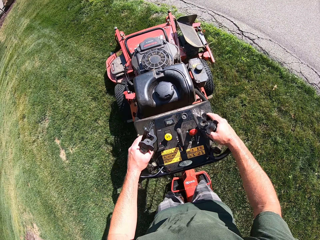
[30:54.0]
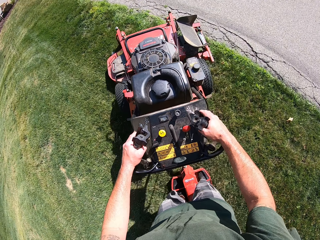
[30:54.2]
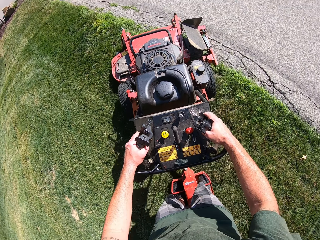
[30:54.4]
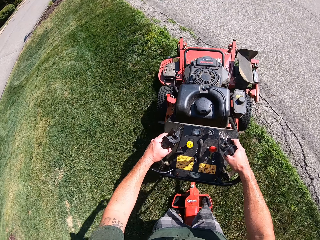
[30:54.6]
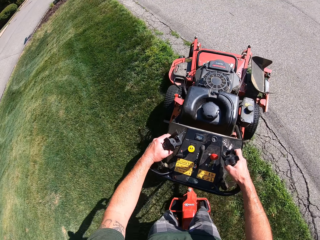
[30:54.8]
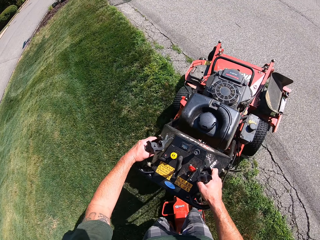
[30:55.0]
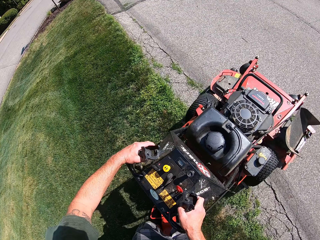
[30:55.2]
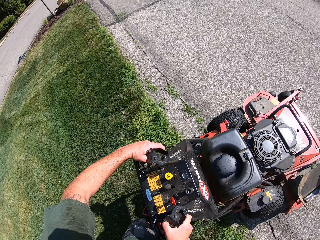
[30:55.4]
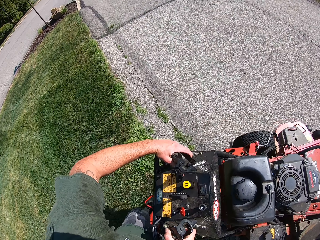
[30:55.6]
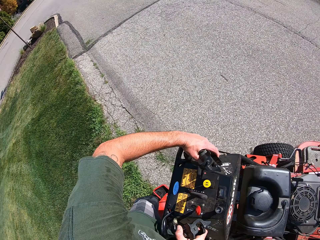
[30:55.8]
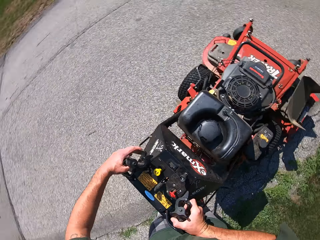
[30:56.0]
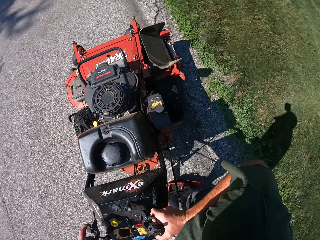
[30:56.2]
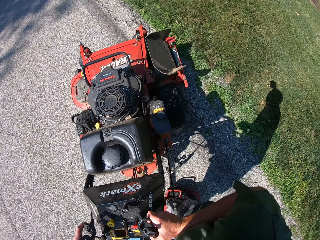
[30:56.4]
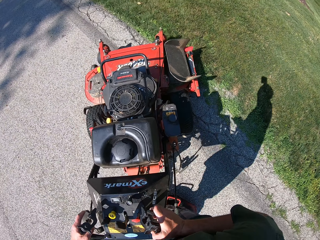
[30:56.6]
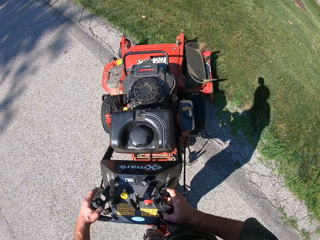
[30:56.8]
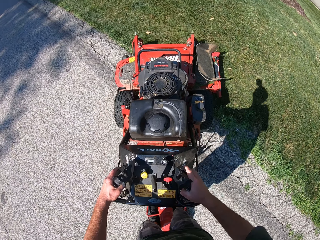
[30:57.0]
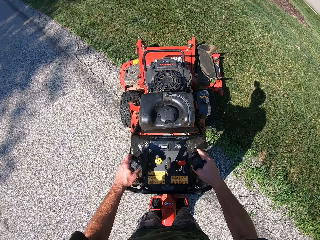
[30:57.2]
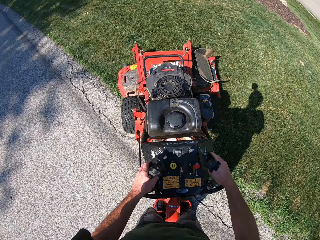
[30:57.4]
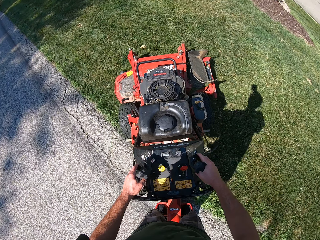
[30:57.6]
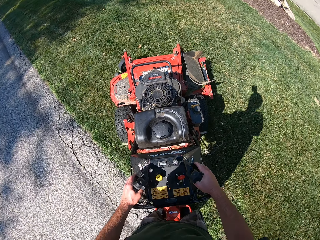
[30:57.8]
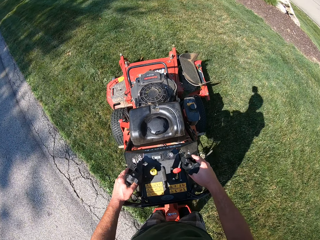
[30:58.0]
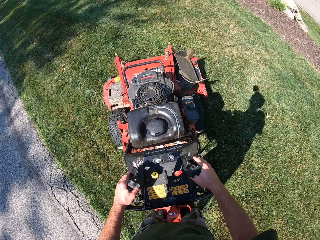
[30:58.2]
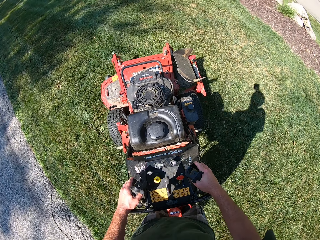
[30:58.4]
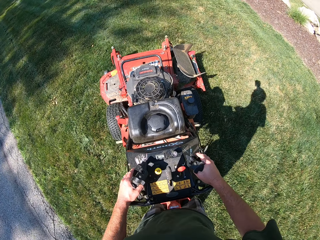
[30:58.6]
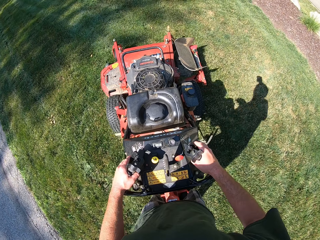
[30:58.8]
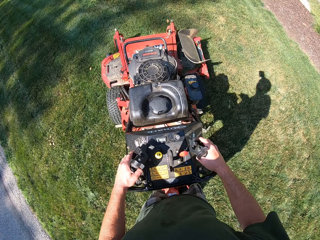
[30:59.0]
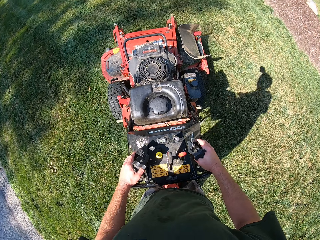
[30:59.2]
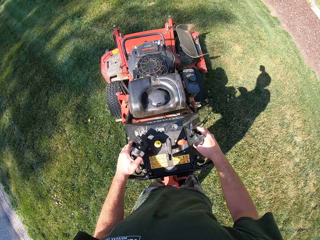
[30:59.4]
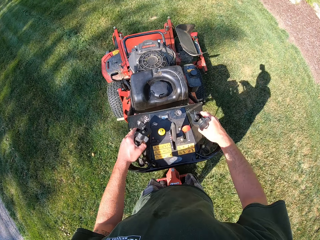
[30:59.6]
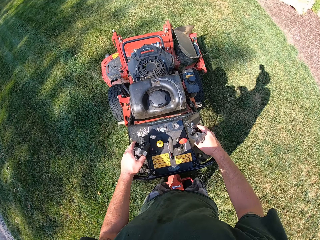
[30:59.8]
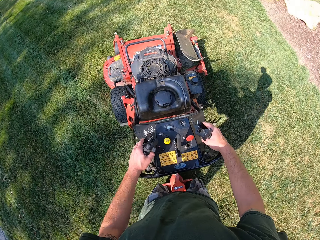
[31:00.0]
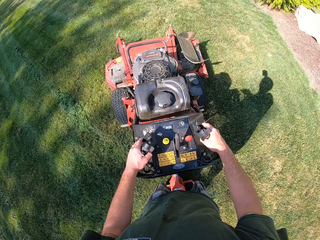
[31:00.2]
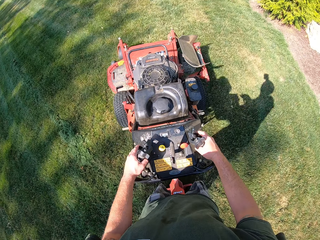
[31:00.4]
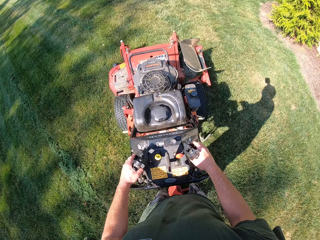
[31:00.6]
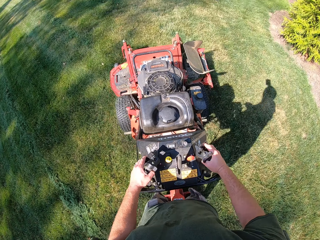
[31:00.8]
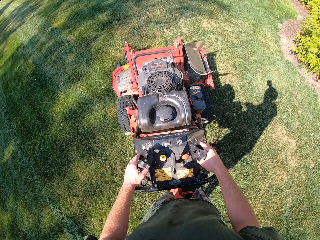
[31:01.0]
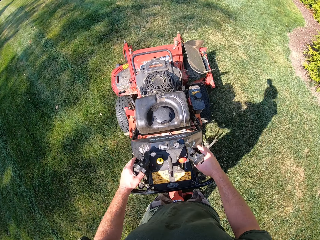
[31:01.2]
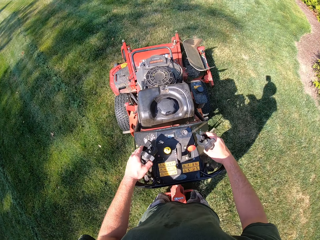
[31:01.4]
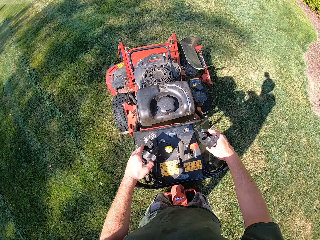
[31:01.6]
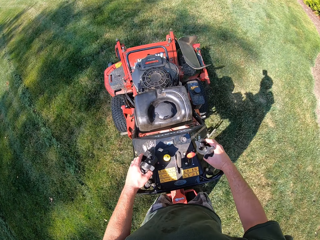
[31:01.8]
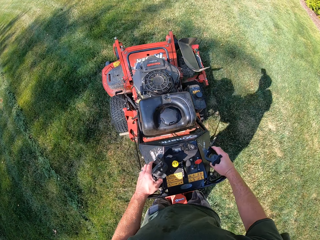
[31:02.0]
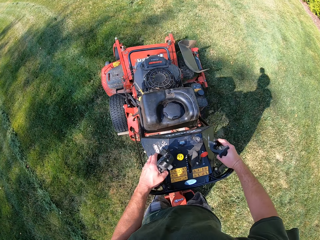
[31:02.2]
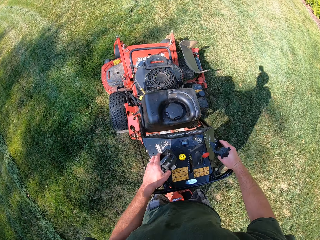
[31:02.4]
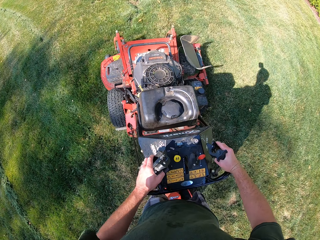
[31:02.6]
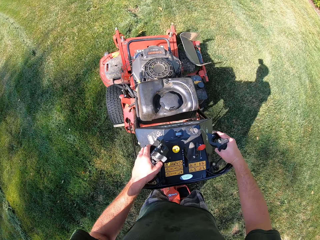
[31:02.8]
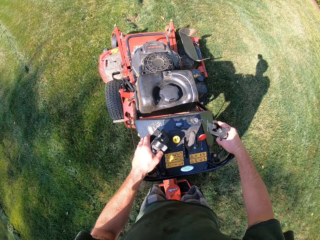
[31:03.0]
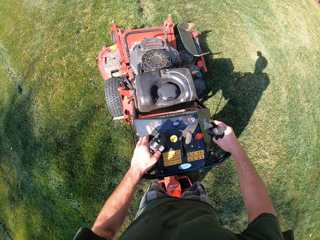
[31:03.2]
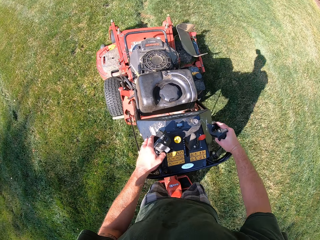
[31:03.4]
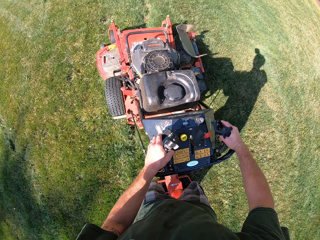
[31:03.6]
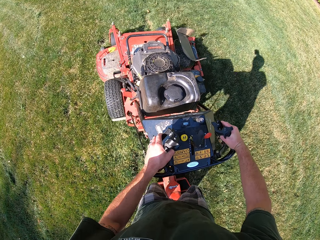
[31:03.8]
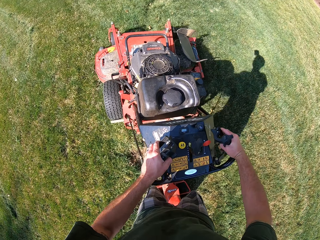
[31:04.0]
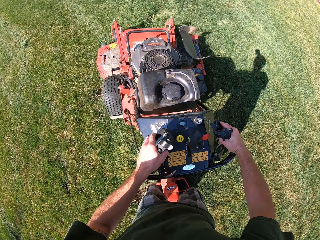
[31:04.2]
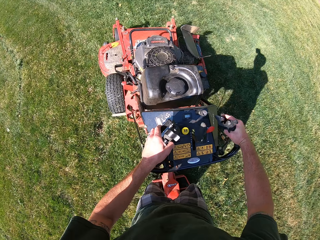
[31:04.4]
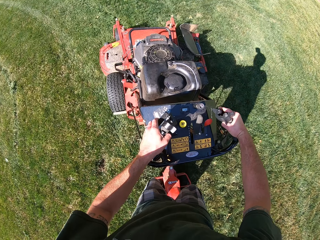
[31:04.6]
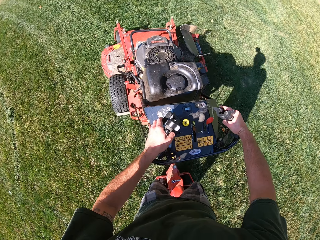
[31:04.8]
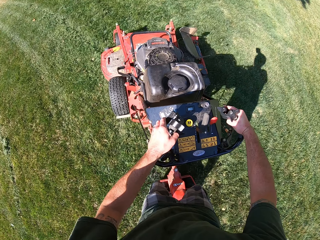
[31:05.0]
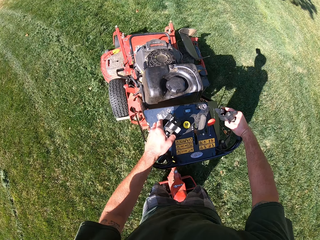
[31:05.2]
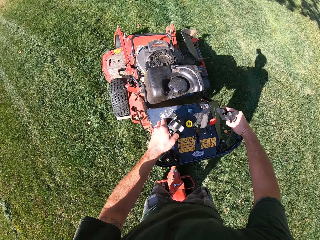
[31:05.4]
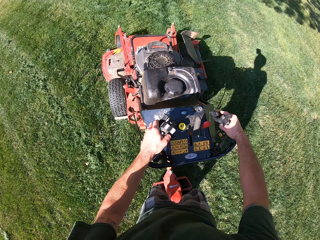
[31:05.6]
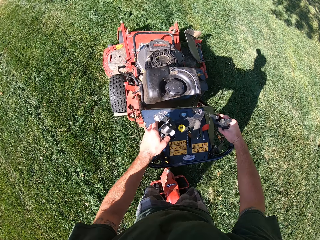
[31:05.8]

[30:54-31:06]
The camera wearer climbs a tarred road with the lawn mower. They turn the lawn mower around in a clockwise direction on the tarred road. They move the lawn mower back on the lawn.

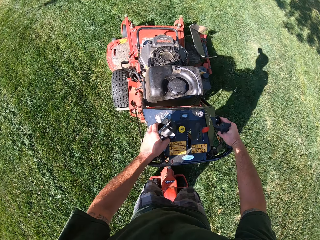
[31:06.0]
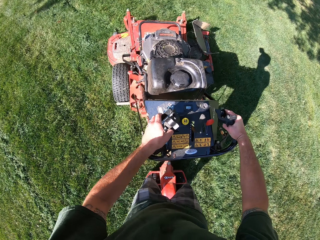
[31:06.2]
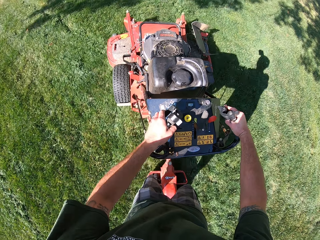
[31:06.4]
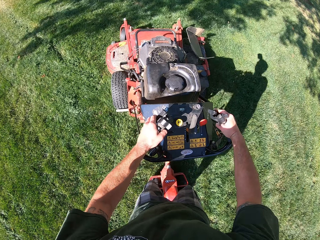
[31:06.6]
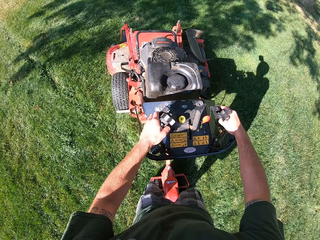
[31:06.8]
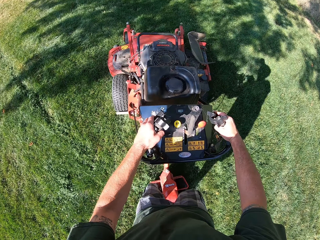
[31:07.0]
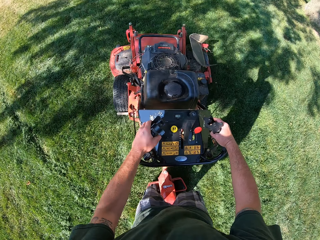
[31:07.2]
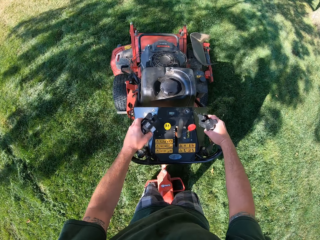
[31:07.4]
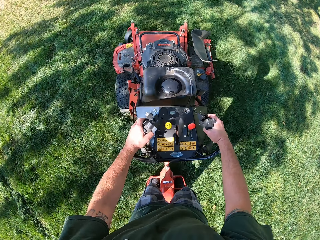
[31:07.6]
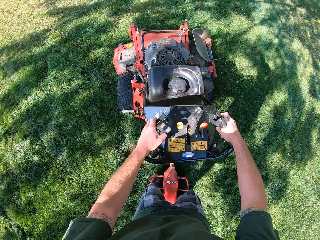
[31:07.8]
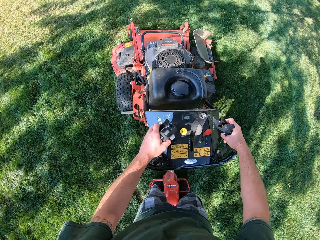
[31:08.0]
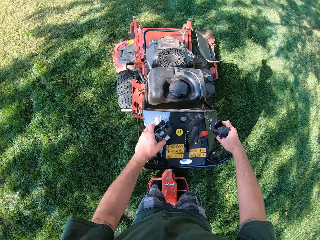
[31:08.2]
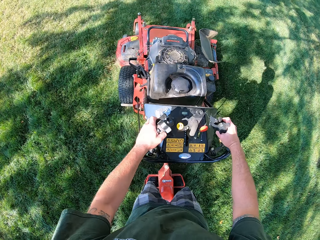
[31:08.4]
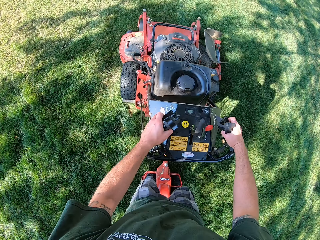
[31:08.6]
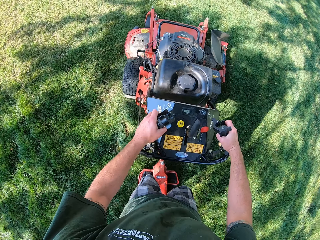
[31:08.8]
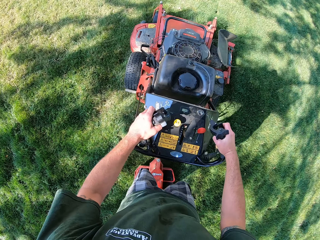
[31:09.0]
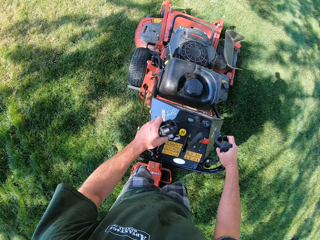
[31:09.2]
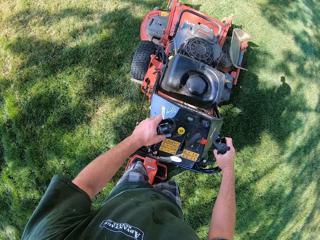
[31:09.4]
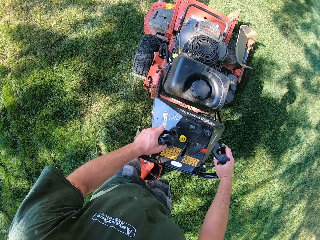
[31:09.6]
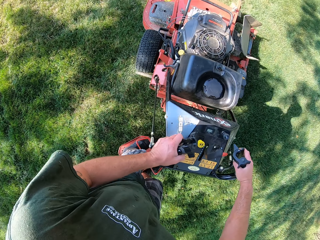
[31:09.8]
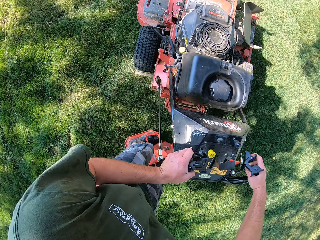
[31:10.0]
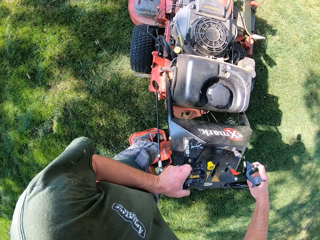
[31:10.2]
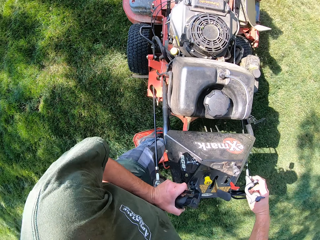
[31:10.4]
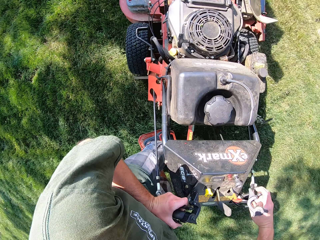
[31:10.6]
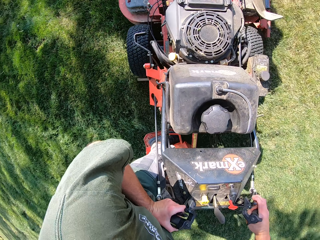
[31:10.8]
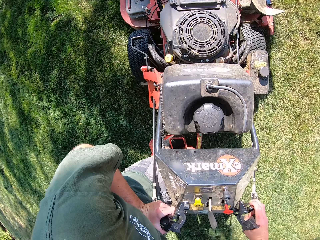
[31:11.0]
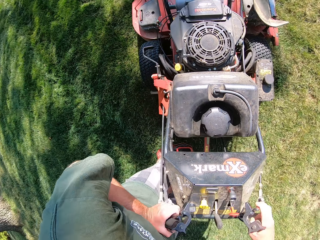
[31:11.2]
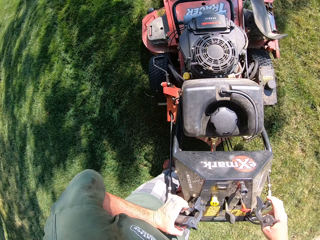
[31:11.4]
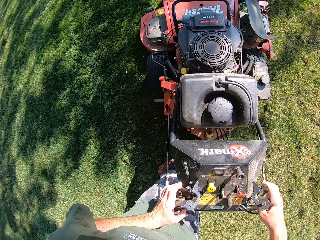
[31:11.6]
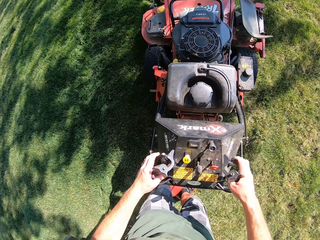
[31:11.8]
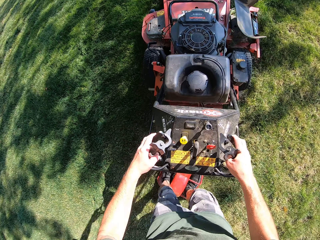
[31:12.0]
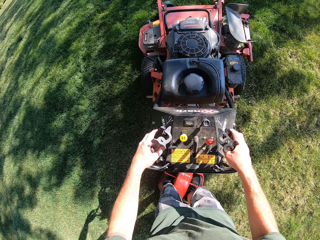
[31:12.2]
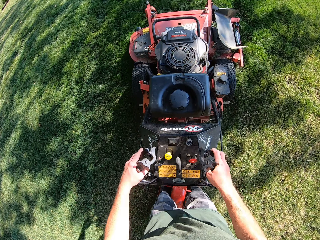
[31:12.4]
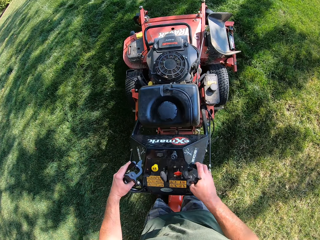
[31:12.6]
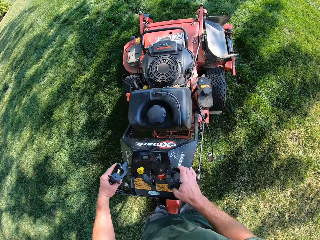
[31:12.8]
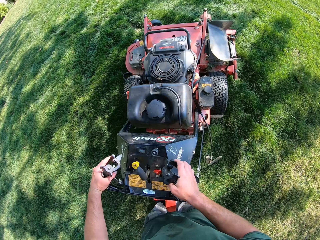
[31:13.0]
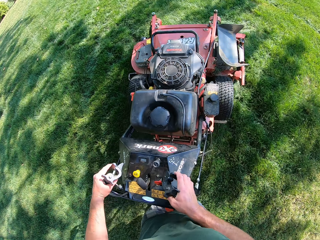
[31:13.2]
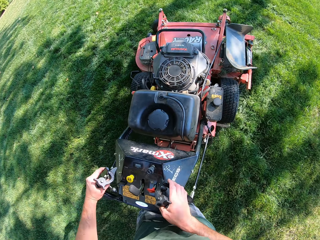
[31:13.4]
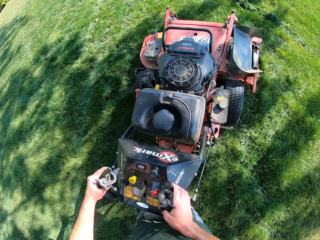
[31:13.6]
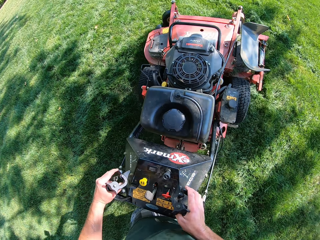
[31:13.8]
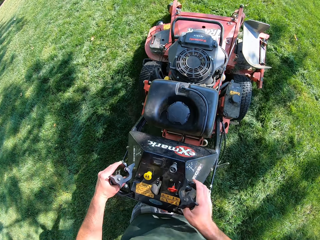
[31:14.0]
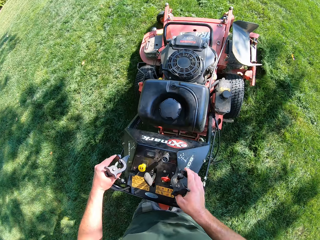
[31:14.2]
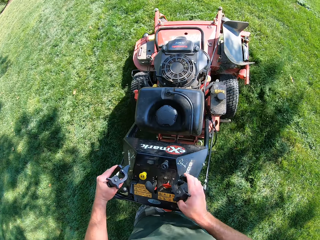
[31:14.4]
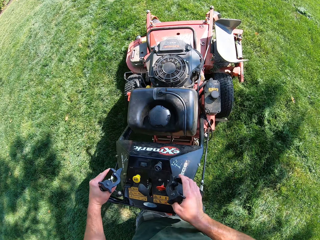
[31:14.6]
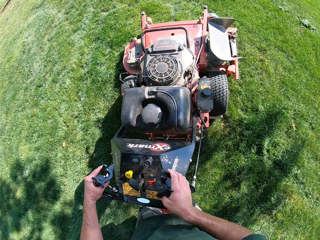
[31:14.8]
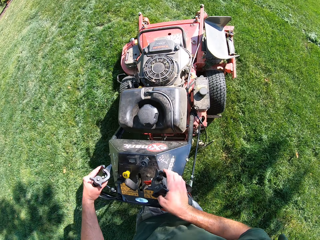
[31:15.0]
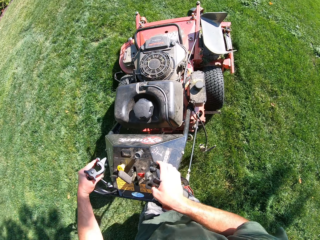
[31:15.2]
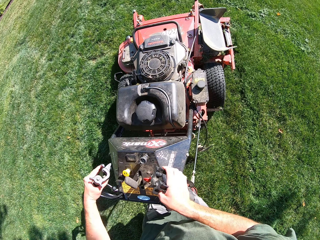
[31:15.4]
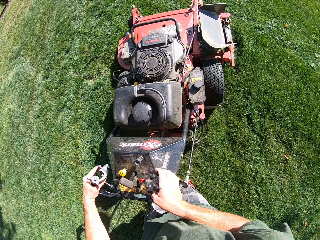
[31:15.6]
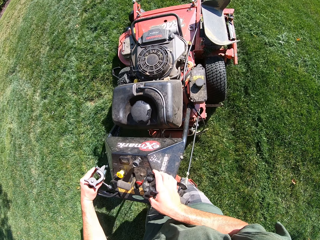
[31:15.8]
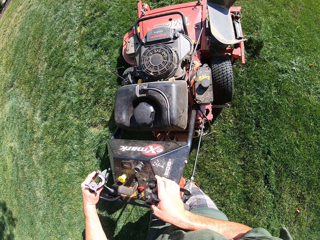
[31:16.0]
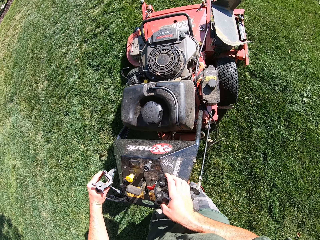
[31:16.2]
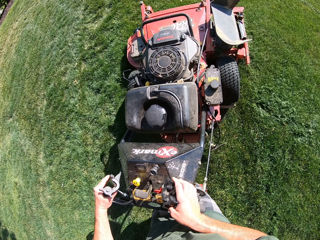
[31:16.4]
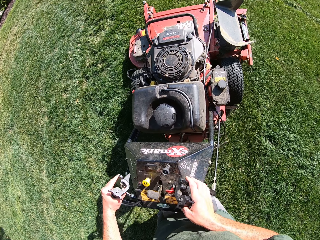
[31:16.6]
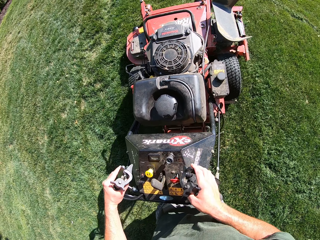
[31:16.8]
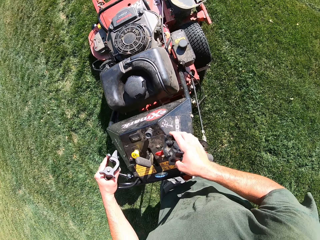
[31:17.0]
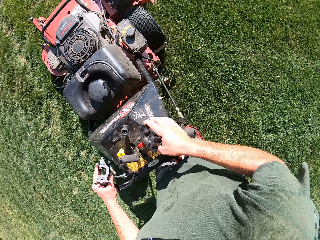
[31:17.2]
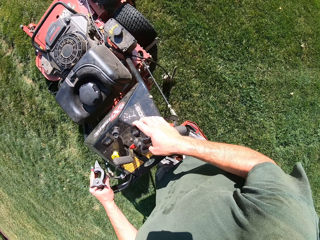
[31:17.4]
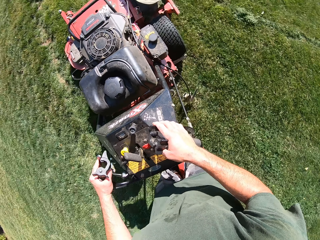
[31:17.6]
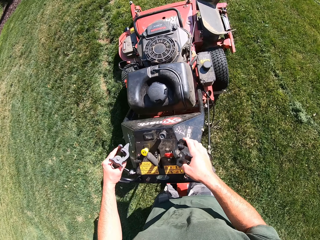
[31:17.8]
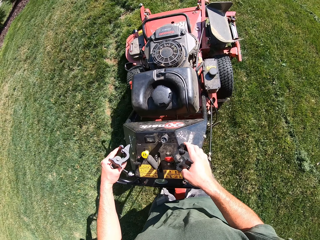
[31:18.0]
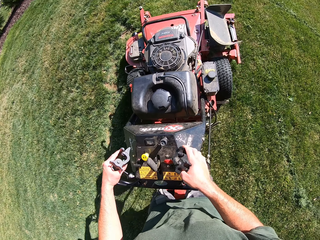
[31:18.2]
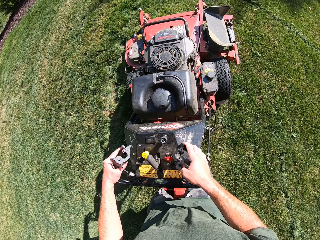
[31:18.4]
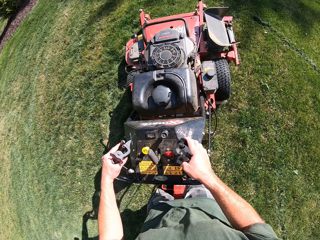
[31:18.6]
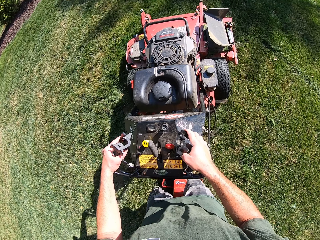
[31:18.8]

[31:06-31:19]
The camera wearer turns the lawn mower around in a counterclockwise direction.
